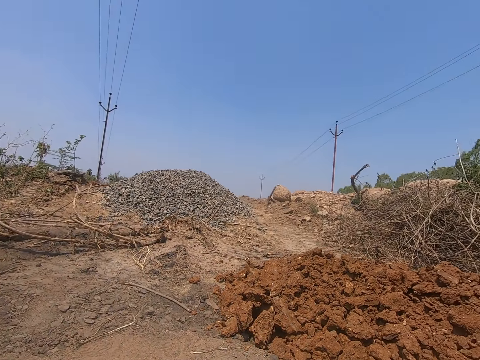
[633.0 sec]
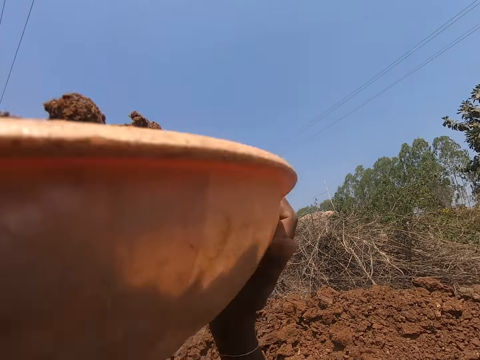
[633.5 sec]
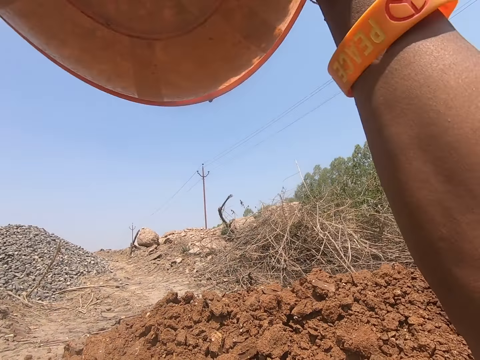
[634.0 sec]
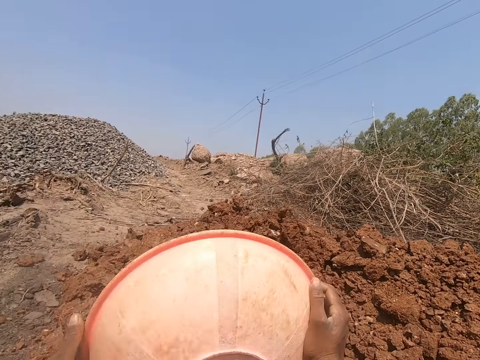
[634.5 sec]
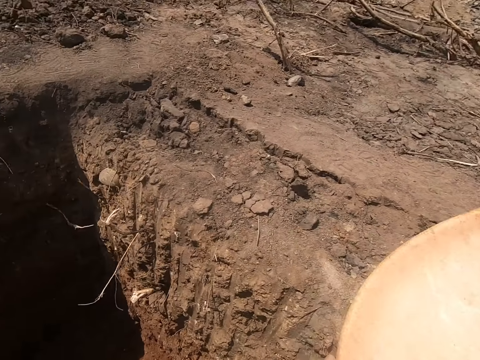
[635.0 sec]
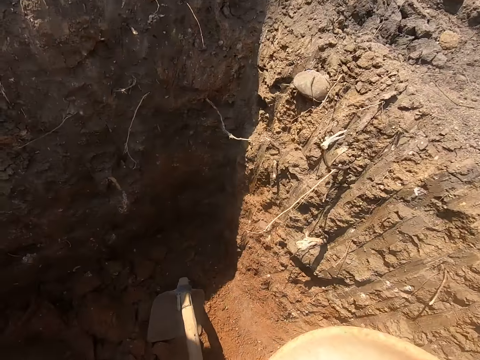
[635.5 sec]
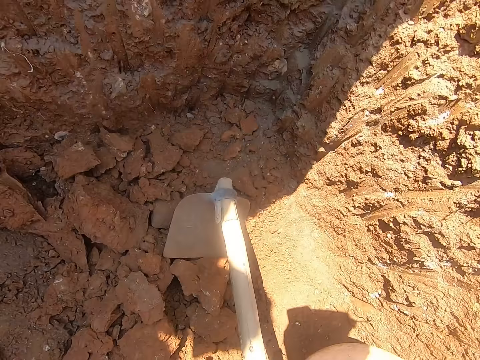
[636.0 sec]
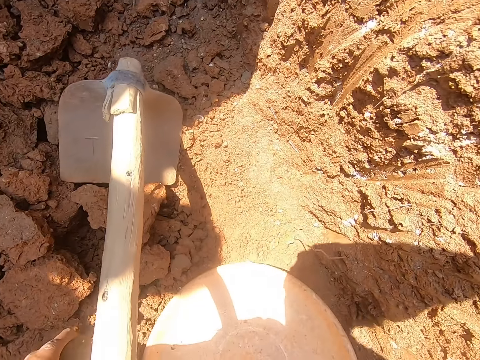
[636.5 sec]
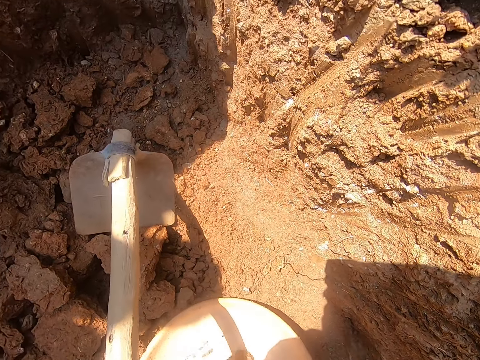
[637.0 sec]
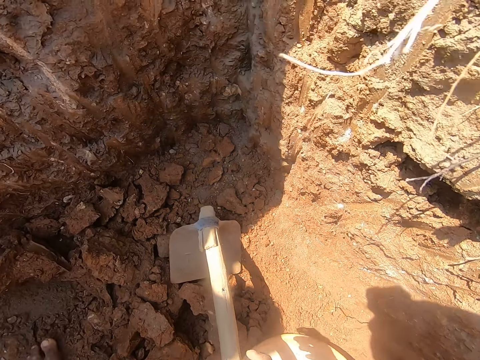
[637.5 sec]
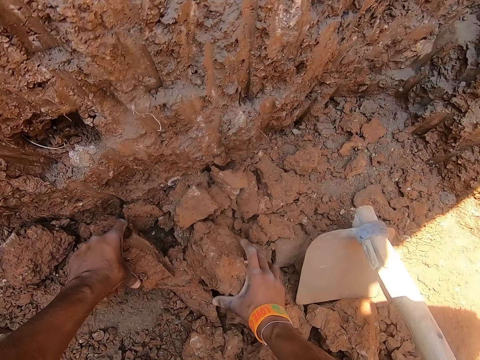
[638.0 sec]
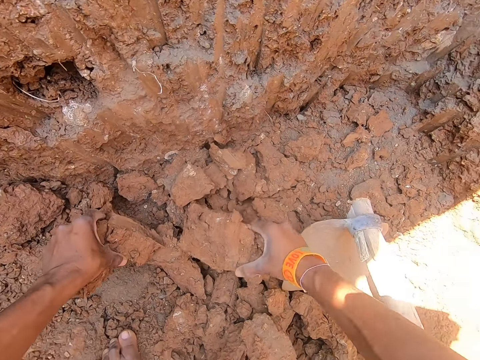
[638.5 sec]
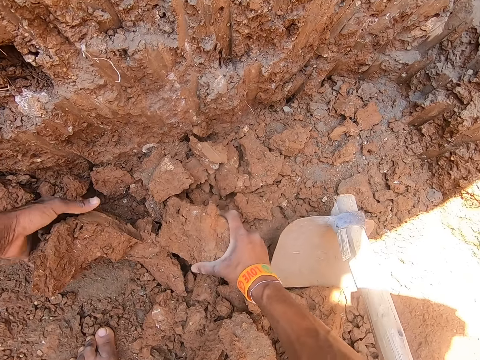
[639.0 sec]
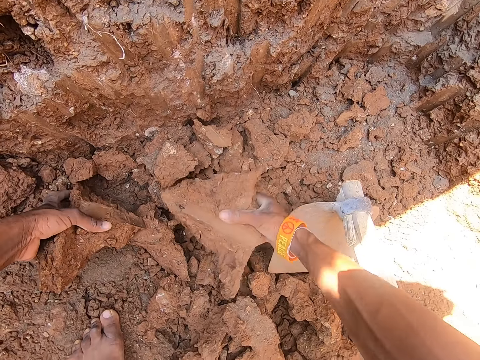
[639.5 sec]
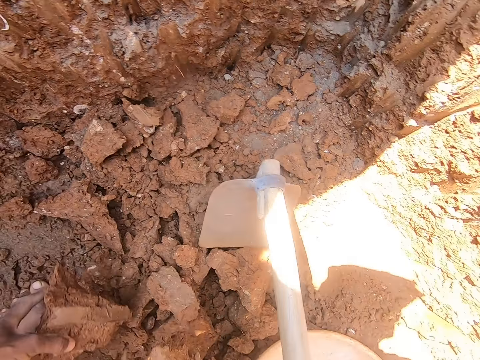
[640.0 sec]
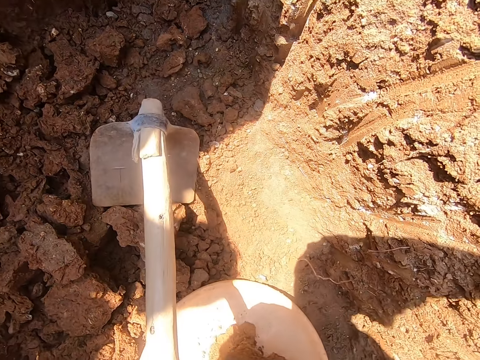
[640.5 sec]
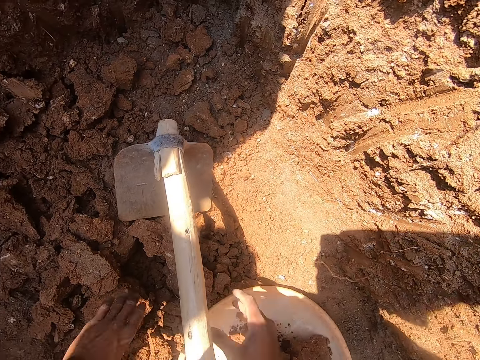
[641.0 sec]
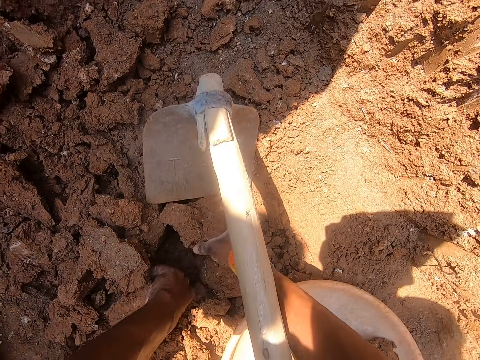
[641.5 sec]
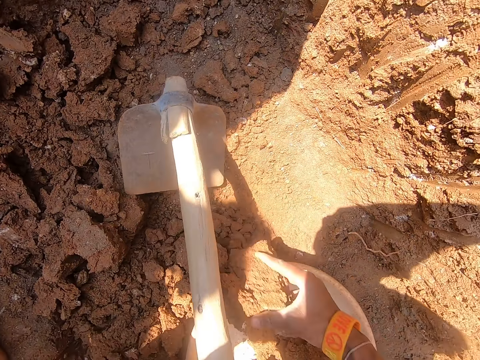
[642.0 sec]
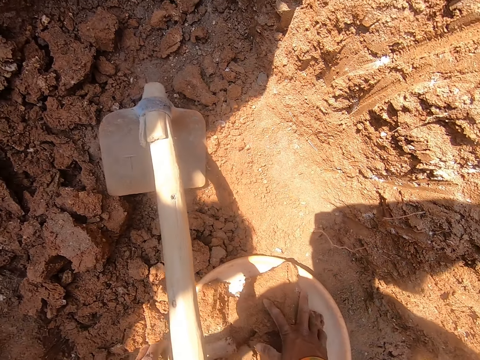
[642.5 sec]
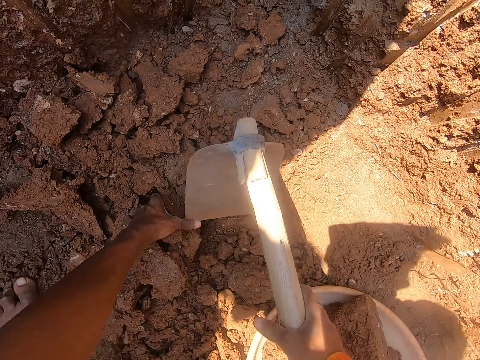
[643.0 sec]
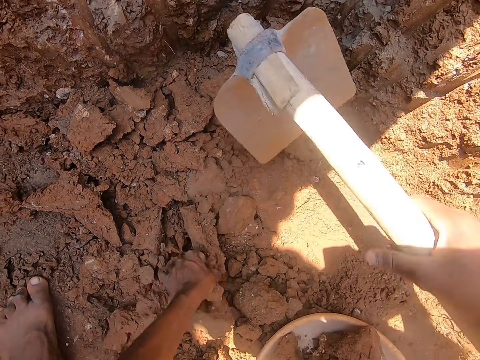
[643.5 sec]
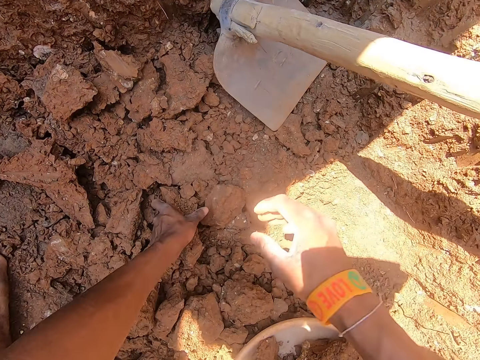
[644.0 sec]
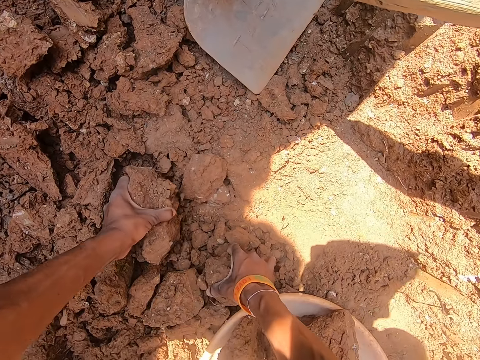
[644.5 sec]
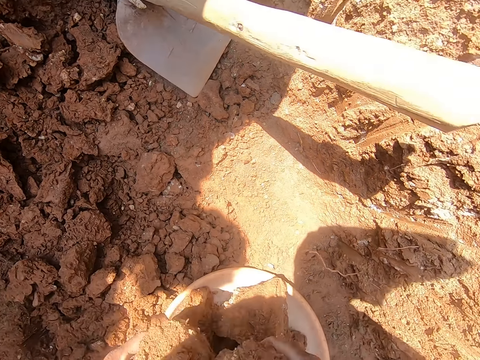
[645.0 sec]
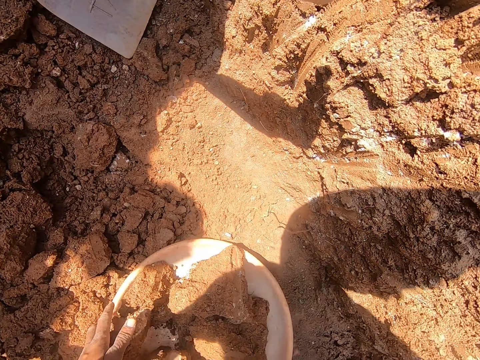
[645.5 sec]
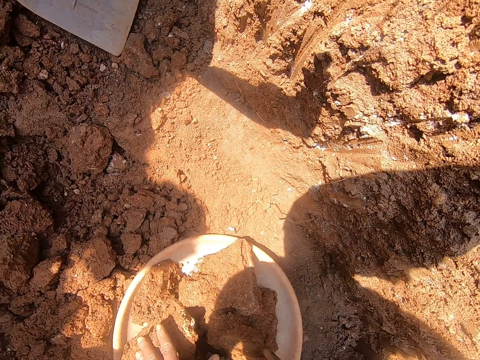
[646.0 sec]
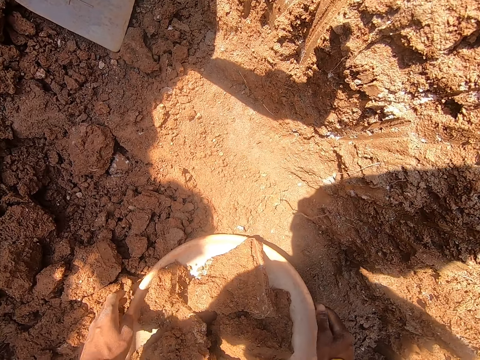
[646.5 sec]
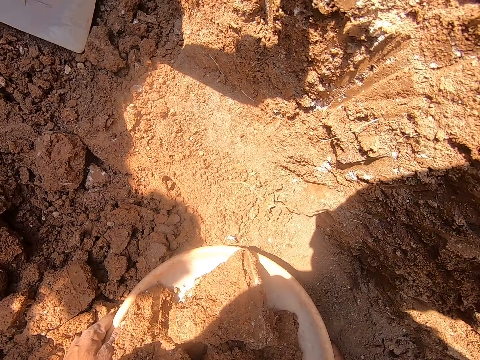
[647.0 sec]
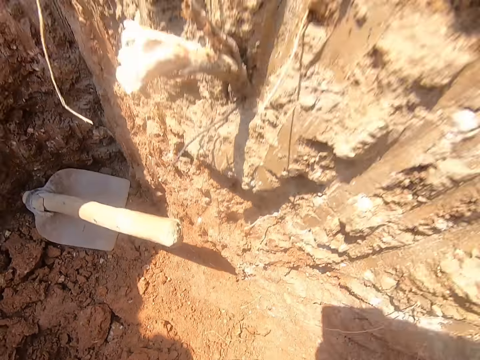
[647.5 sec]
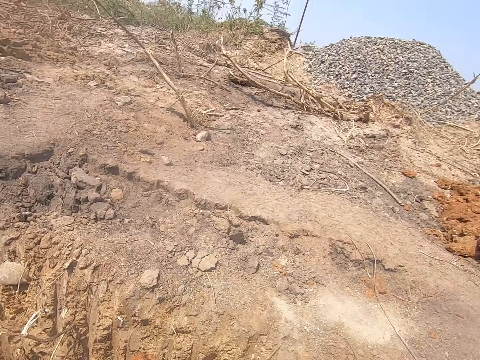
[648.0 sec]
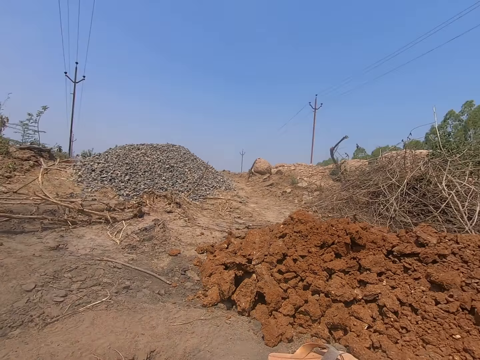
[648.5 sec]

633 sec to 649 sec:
The camera wearer puts the basin or head pan on top of a hole. He throws the hardened soil from the head pan on the floor with both hands. He drops the head pan in the pit with his right hand. He picks hardened soil from the pit with both hands. He drops the hardened soil in the head pan in the pit with both hands. He picks the hardened soil from the pit with both hands. He drops the hardened soil in the head pan in the pit with both hands. He adjusts the hoe or shovel in the pit with his right hand. He adjusts the hardened soil in the pit with his left hand. He touches the soil and the shovel on the ground. He picks the hardened soil from the pit with both hands. He drops the hardened soil in the head pan in the pit with both hands. He picks the head pan from the pit with both hands. He carries the basin with soil.

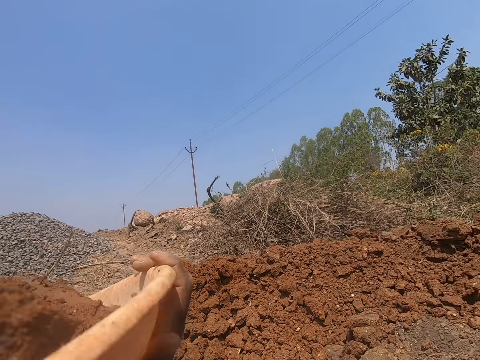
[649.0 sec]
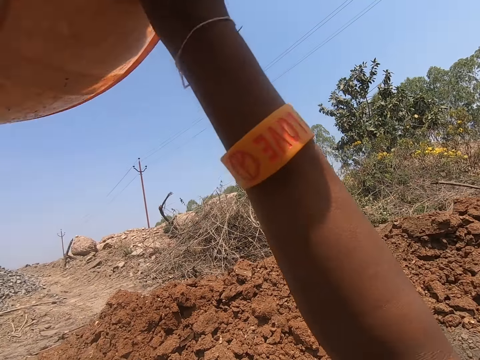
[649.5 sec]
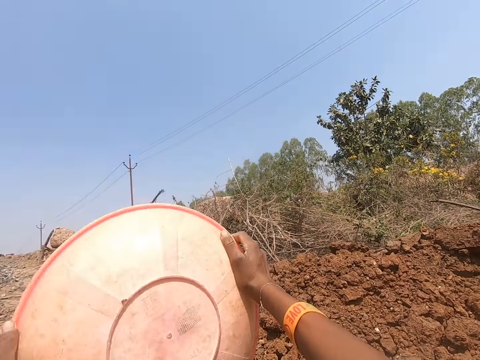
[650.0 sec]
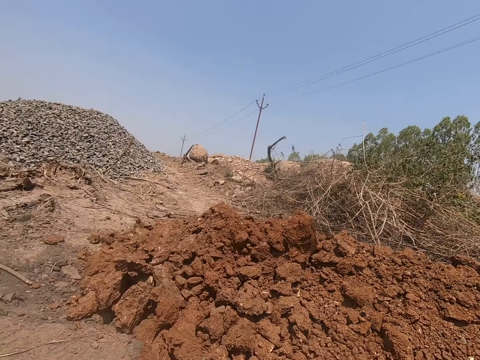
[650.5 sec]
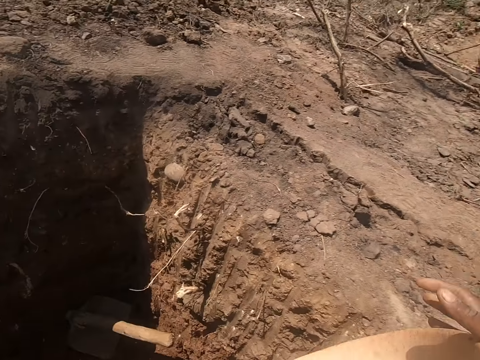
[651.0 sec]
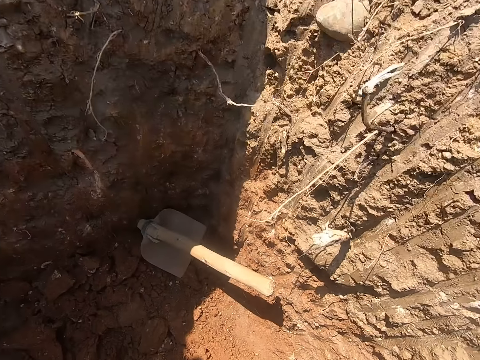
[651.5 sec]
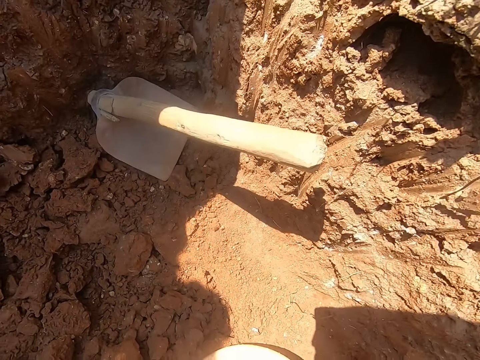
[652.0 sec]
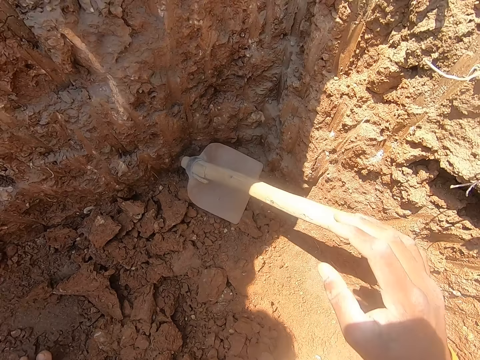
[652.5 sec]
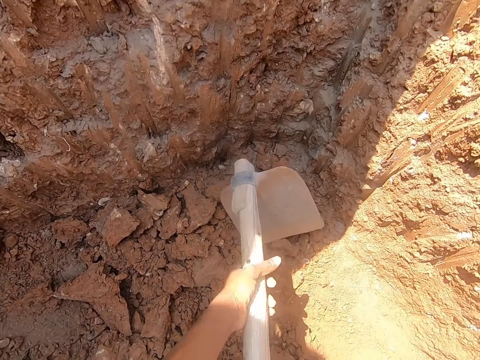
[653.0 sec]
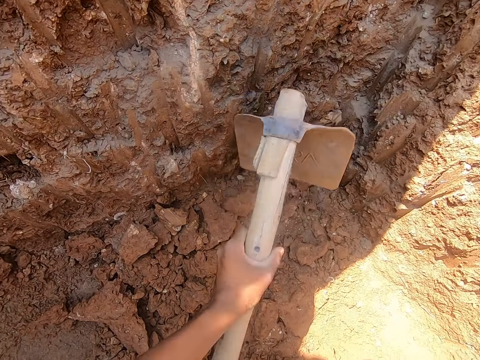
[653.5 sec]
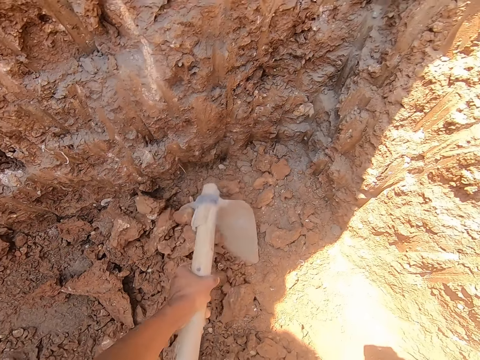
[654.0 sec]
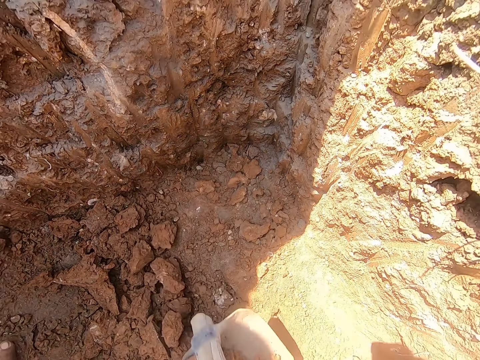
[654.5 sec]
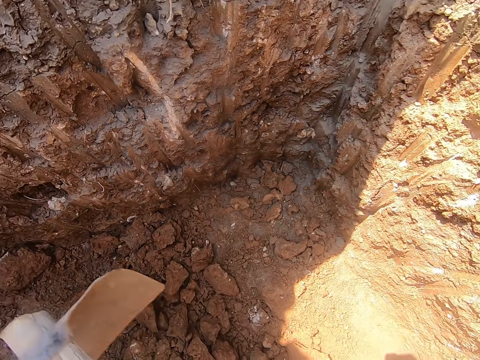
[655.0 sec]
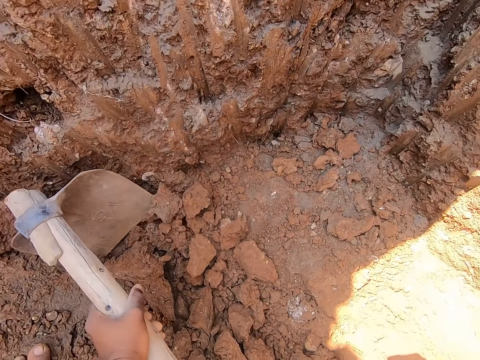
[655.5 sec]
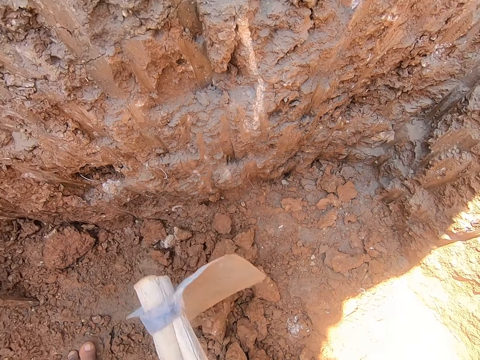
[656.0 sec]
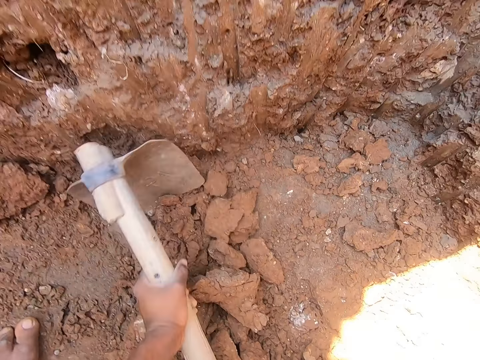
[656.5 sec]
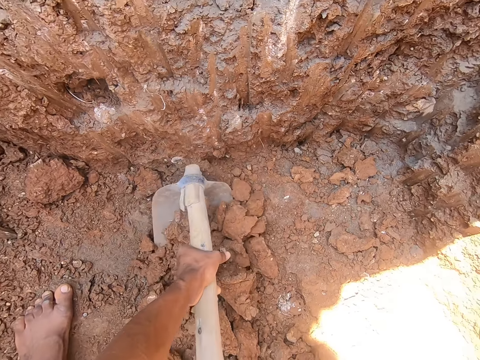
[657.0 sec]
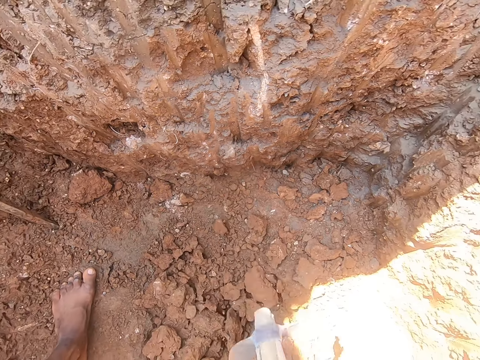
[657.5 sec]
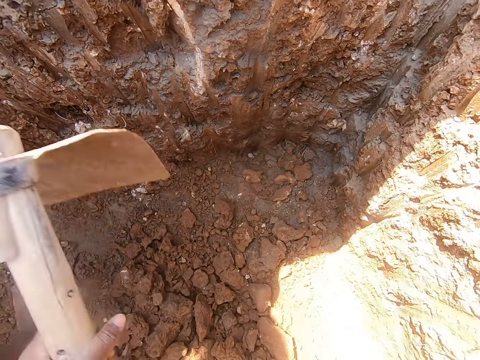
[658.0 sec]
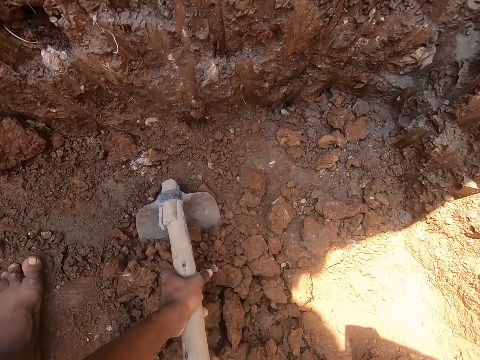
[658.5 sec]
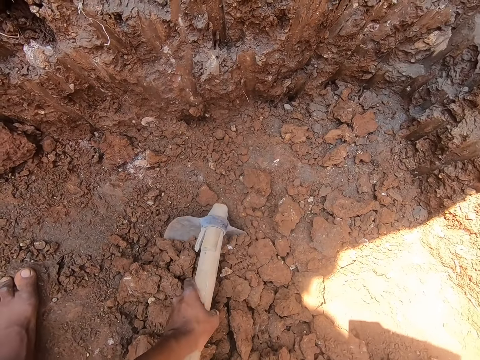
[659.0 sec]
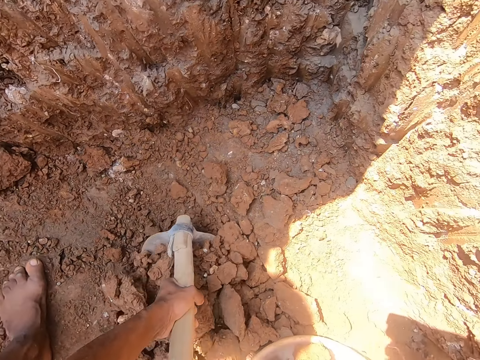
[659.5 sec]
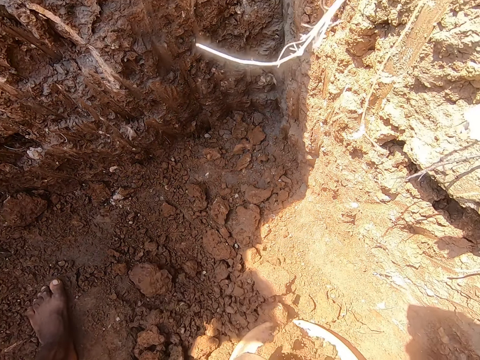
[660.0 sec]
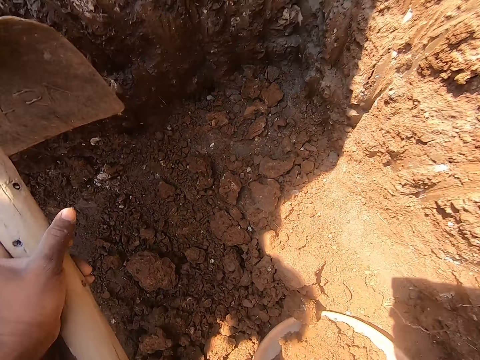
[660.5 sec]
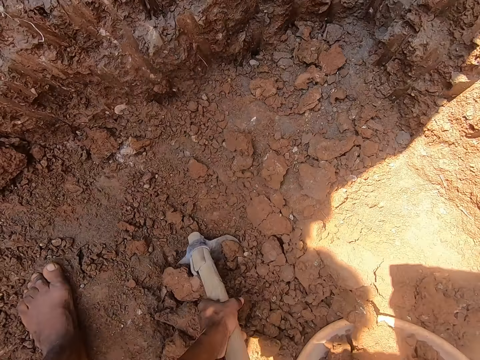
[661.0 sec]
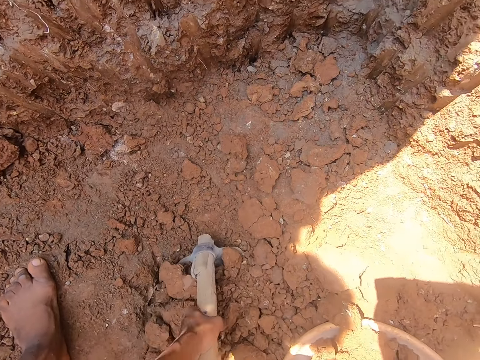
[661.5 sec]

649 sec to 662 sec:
The camera wearer throws the hardened soil from the head pan or basin on the floor with both hands. He drops the head pan in the pit with his right hand. He picks the hoe or shovel from the pit with both hands. He pushes hardened soil from the pit in the head pan with the hoe in both hands. He digs on the ground with the shovel. He puts the soil in the basin with the shovel. He digs the pit with the hoe using both hands. He pushes the hardened soil from the pit in the head pan with the hoe in both hands. He digs the pit with the hoe using both hands.
